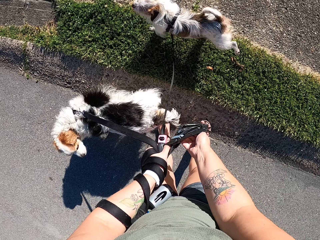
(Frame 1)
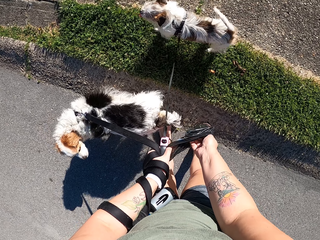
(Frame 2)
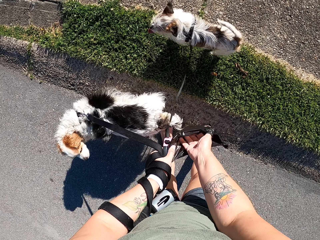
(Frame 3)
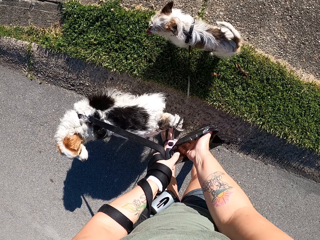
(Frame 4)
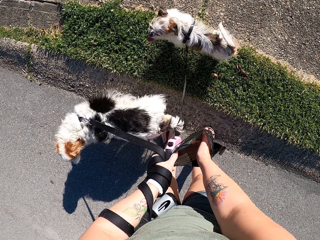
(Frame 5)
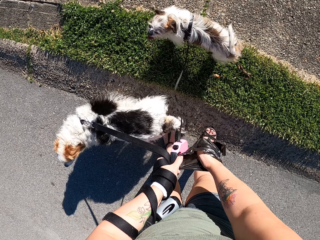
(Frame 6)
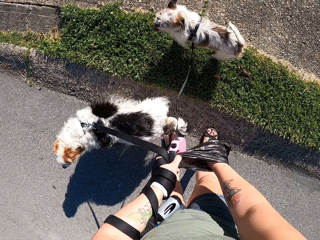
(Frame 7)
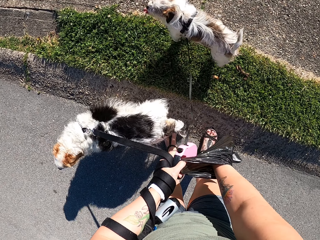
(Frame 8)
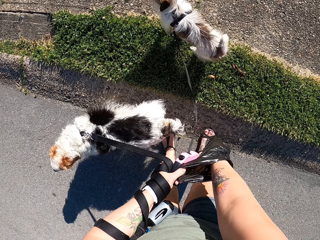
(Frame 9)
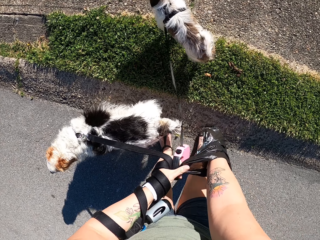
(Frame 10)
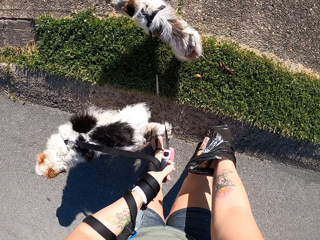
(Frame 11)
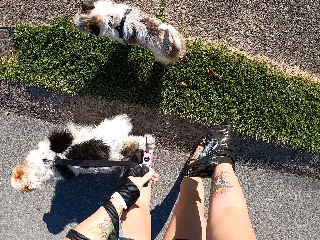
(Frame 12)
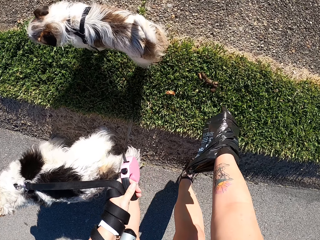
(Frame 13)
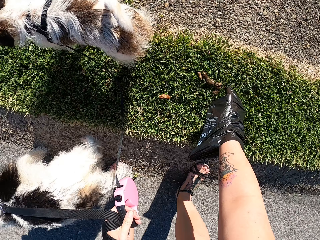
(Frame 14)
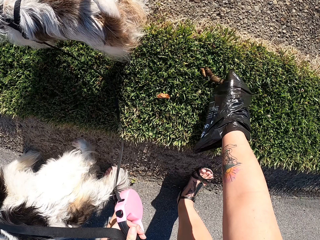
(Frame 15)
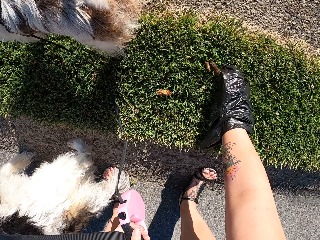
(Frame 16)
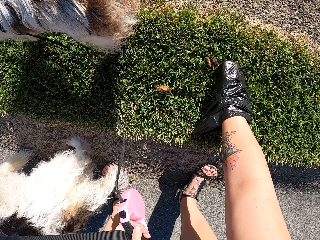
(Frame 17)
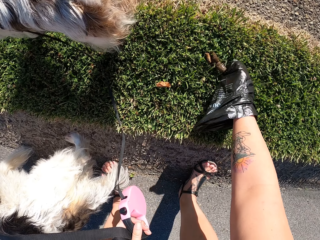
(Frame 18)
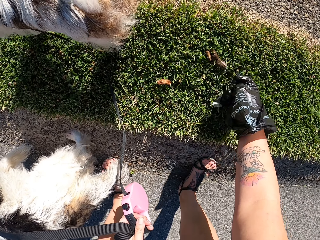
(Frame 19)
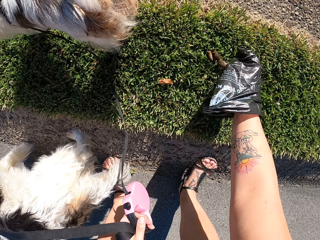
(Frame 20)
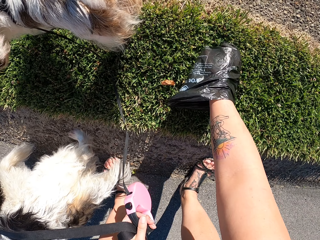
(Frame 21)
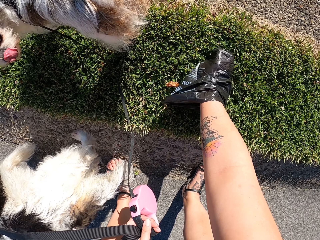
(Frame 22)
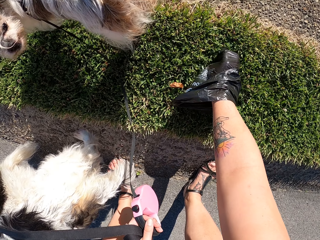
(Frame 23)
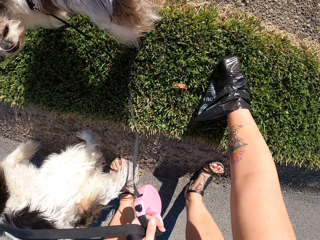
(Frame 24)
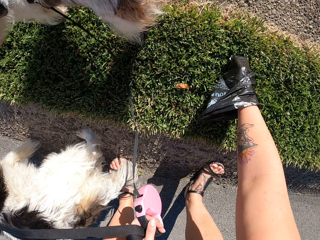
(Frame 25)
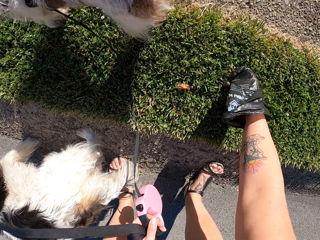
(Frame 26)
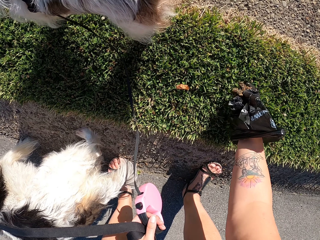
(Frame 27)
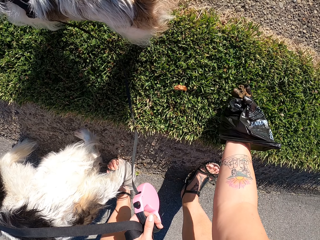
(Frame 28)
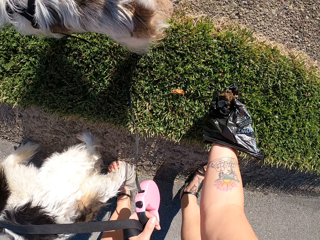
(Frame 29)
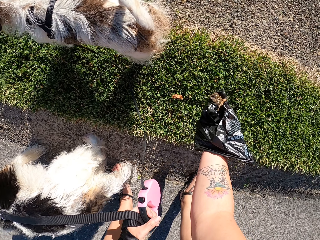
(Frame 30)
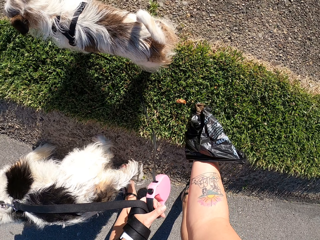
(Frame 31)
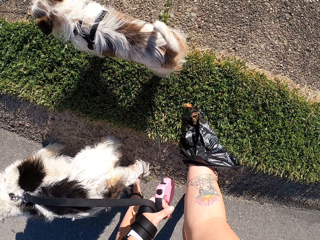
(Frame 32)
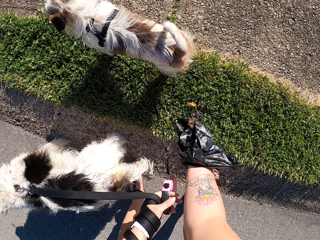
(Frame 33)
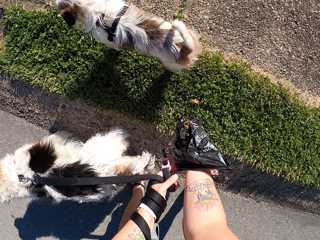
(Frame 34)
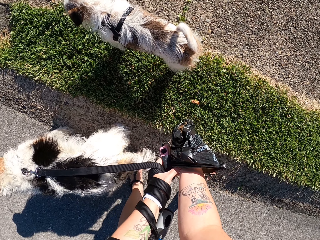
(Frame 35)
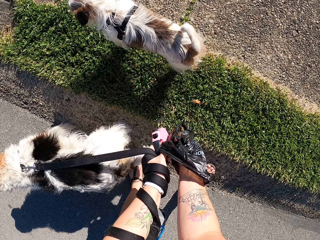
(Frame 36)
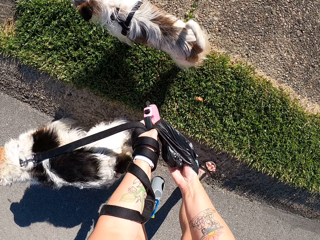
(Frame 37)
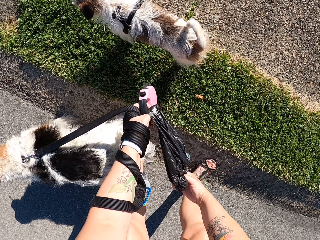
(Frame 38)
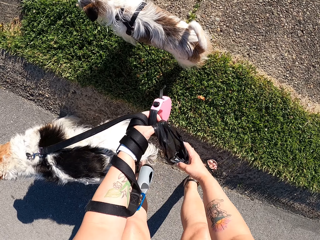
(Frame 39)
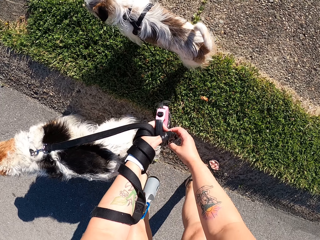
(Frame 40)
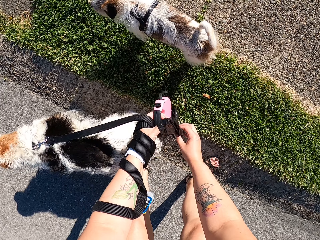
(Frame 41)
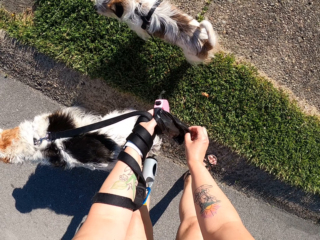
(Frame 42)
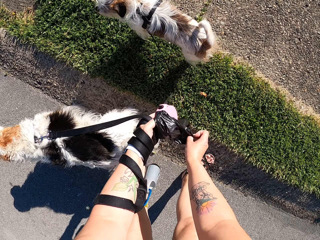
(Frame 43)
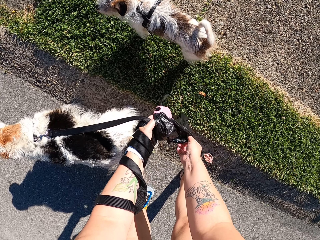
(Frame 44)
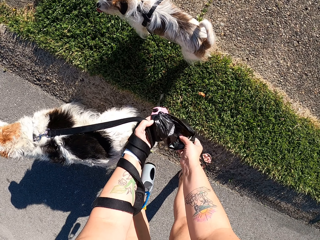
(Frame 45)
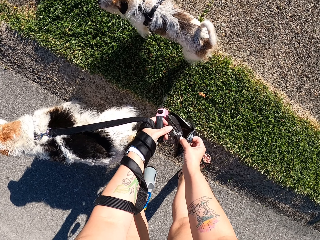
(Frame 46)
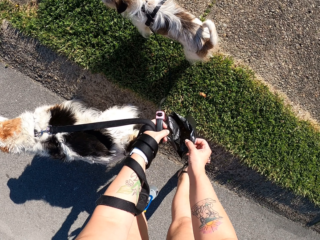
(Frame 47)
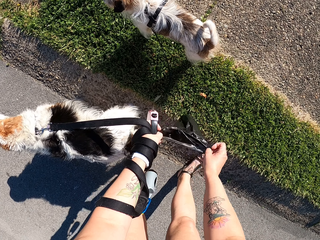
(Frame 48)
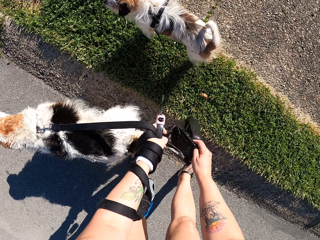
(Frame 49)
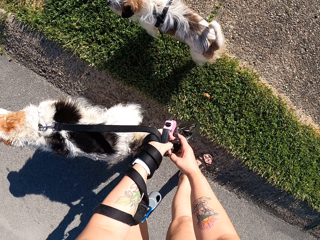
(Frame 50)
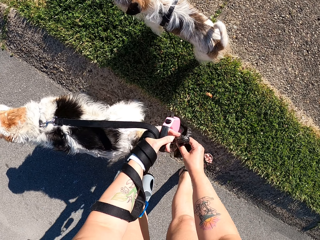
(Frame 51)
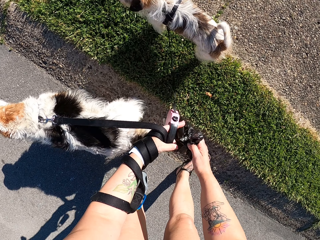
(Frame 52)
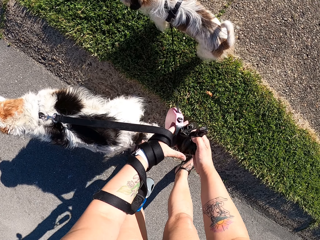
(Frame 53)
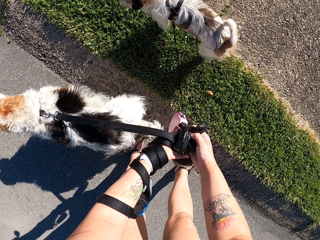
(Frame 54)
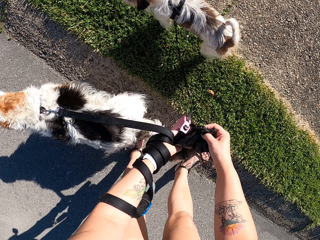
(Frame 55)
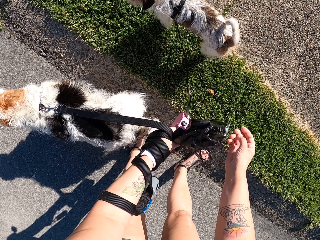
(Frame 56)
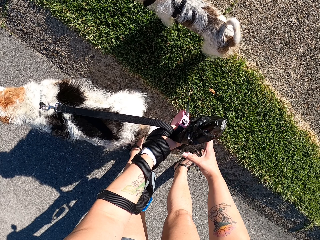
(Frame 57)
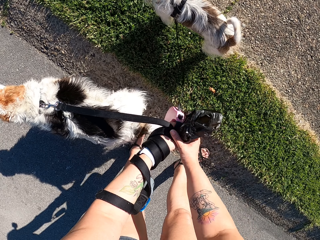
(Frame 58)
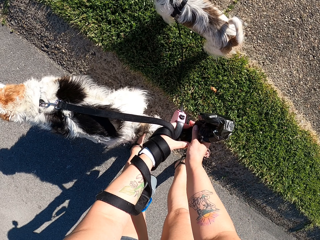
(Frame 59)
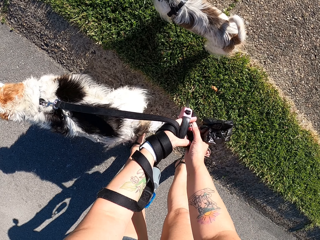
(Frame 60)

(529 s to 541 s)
The camera wearer picks up the dog's poop from the grass using a nylon paper or plastic paper bag. They fold the plastic paper bag.

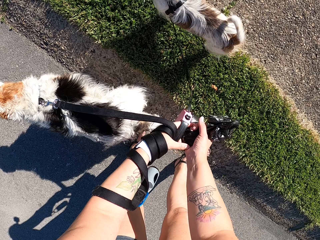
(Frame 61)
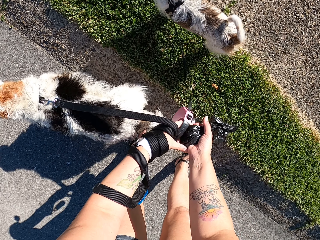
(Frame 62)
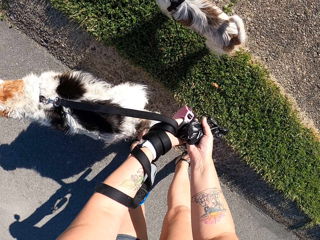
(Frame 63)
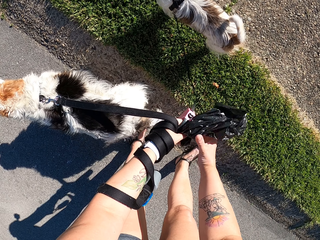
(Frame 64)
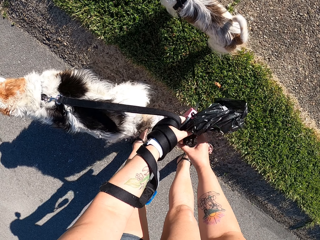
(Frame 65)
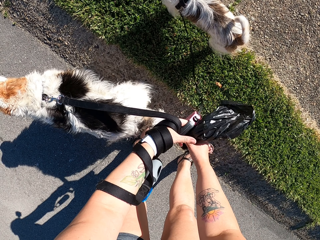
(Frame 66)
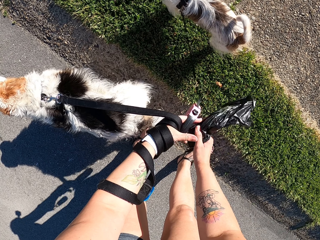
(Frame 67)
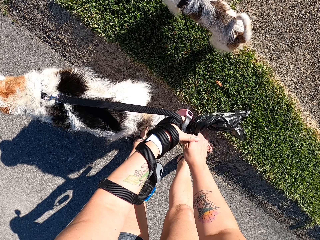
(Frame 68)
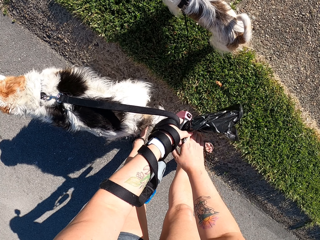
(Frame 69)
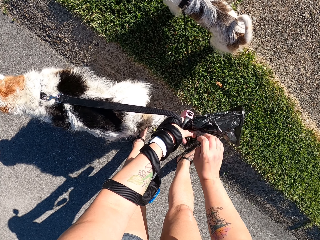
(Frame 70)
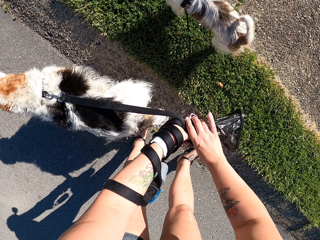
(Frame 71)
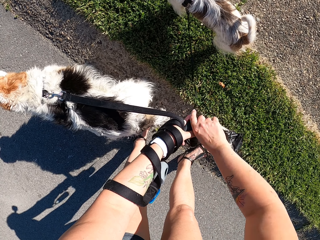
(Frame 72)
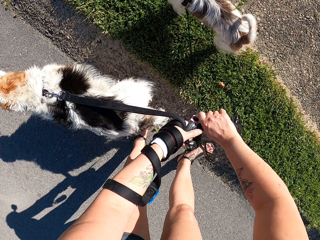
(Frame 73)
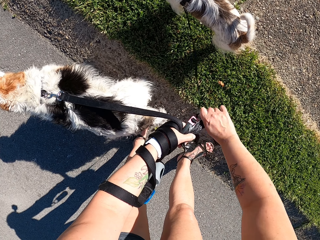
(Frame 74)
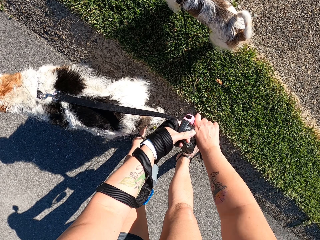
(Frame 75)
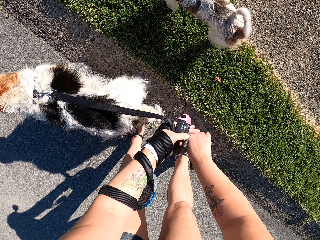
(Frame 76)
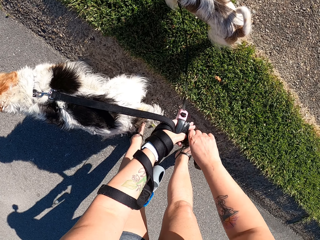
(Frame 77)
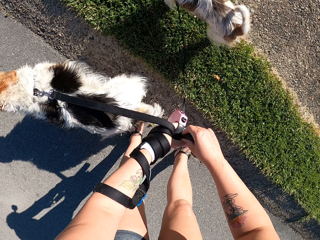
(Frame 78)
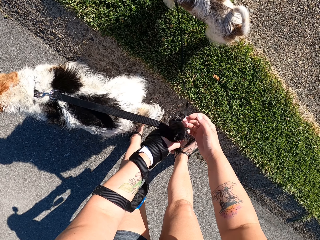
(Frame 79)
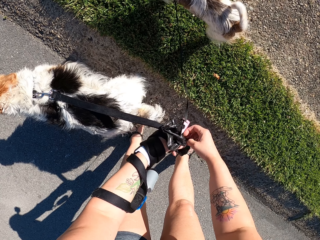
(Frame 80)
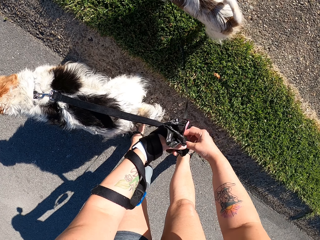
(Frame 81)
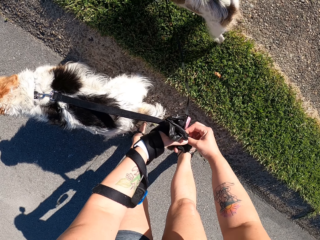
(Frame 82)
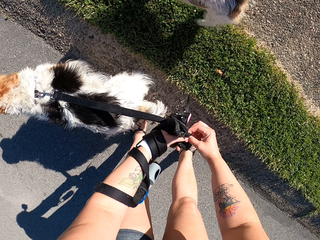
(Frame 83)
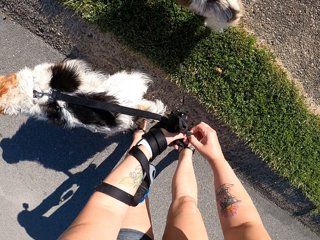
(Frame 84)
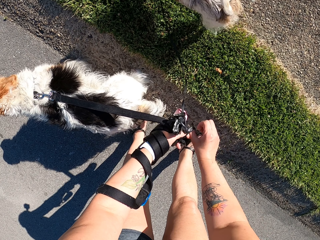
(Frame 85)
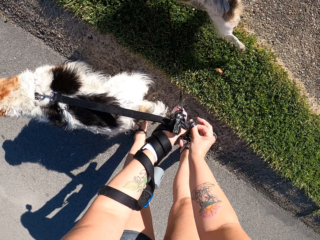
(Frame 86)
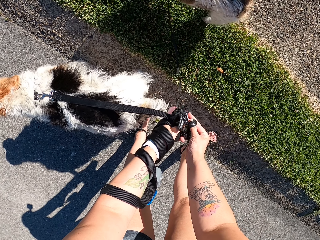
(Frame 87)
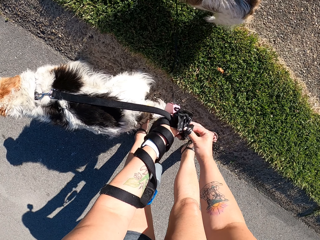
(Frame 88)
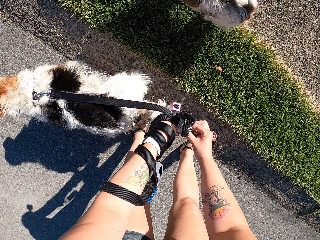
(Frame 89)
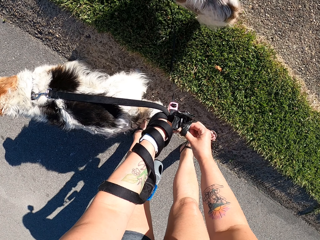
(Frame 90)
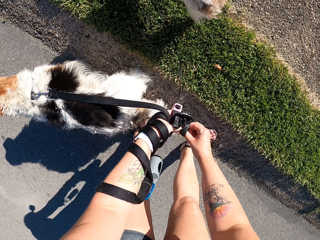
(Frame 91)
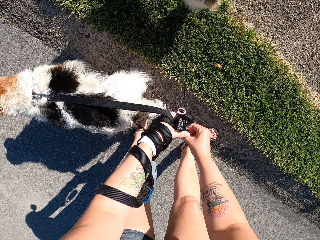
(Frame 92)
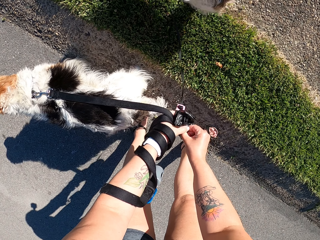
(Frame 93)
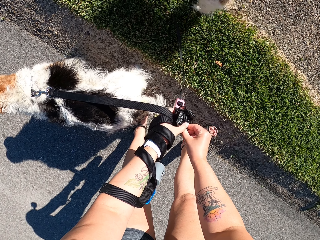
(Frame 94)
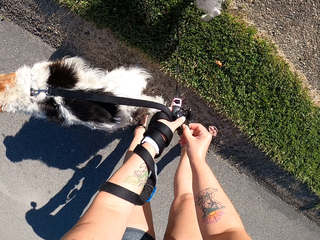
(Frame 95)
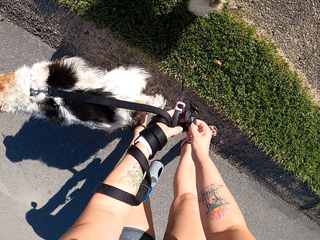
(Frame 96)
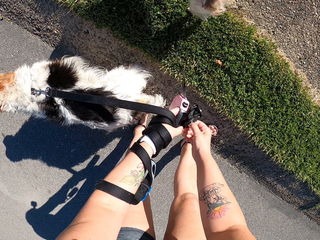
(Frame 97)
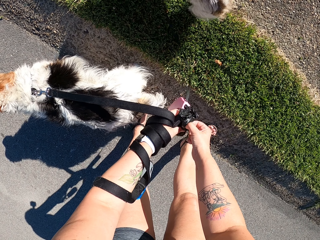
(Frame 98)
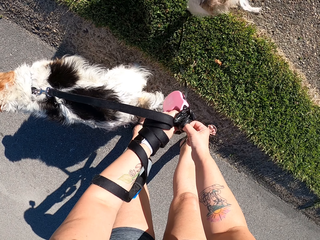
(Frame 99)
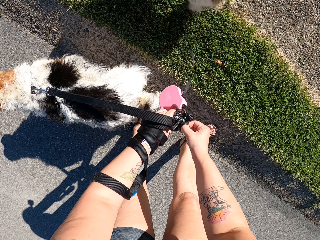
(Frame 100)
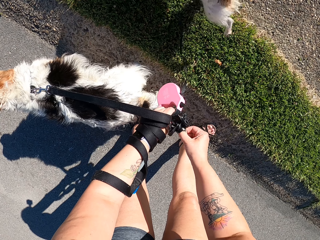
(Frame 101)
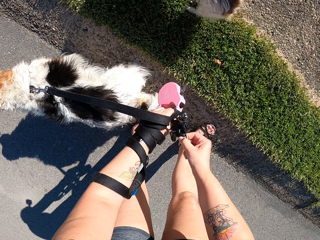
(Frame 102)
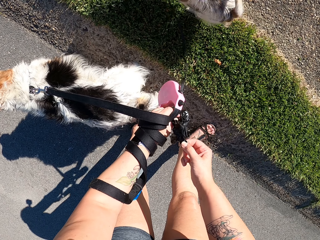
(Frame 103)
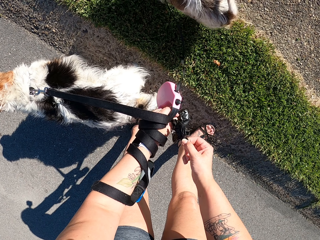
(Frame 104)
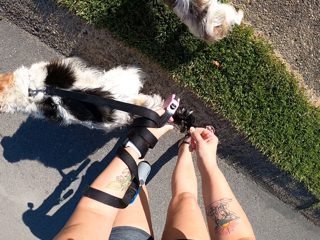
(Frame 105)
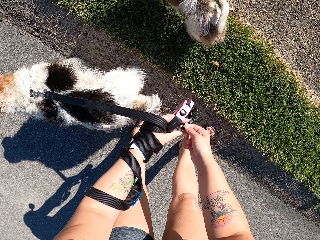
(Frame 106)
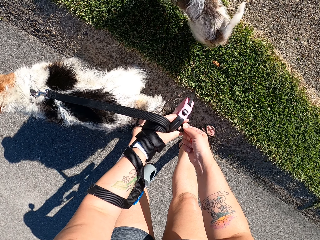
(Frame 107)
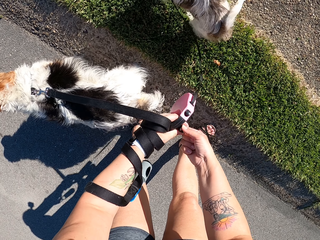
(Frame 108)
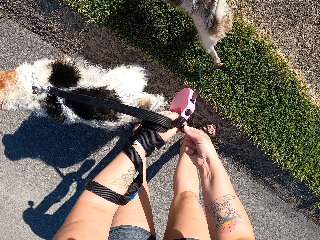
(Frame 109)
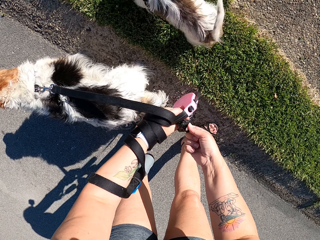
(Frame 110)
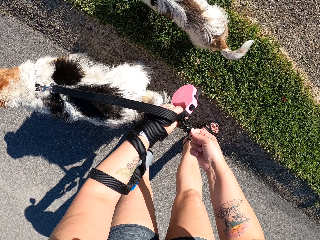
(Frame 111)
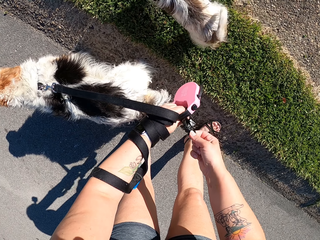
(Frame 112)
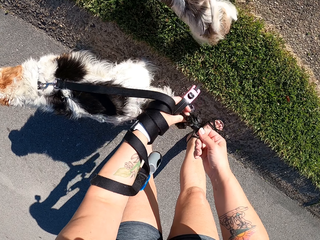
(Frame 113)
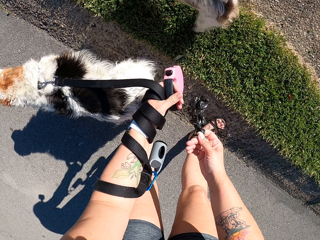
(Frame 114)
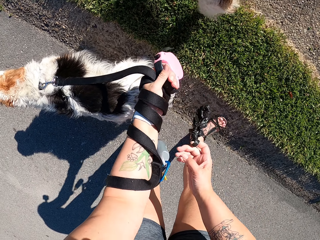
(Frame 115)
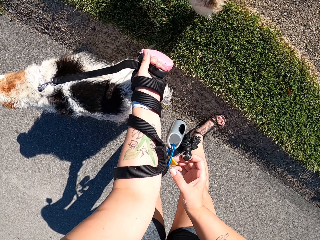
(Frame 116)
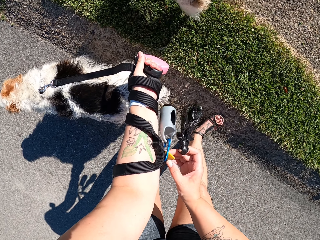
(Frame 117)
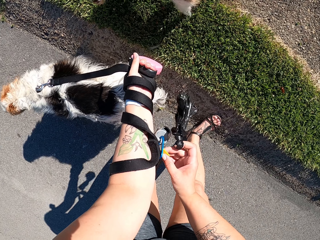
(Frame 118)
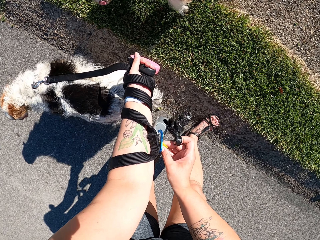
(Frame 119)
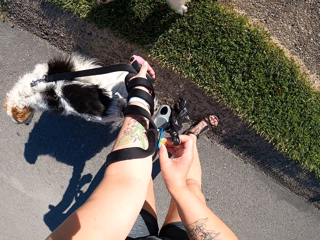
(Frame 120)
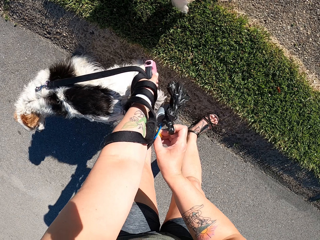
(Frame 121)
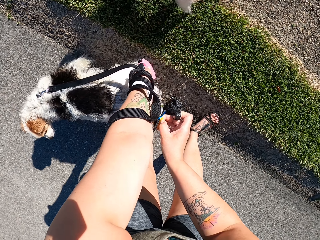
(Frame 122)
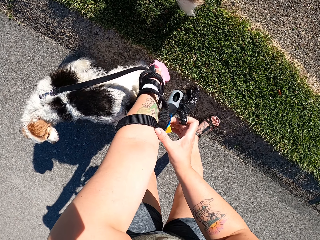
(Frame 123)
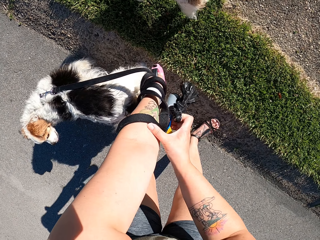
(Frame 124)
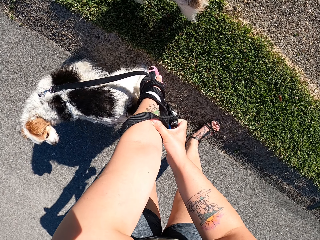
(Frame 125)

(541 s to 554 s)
The camera wearer folds the nylon paper. They tie the plastic bag on the dog's rope.
